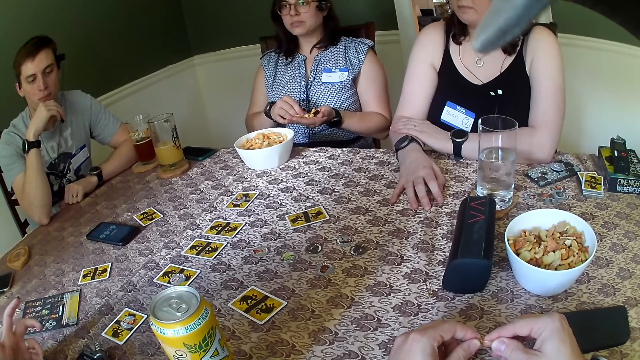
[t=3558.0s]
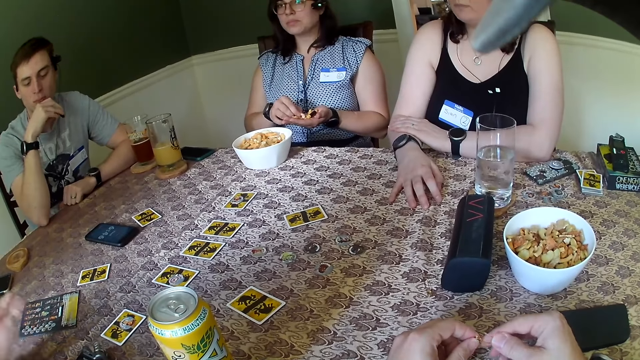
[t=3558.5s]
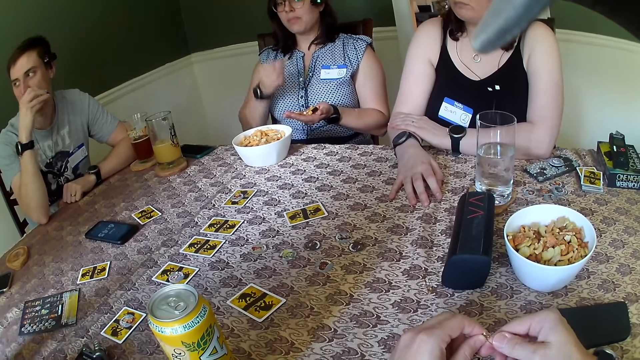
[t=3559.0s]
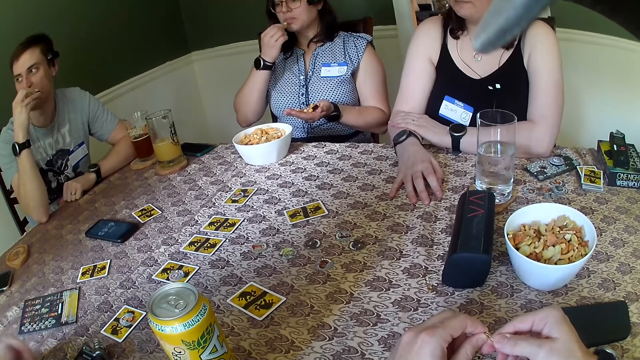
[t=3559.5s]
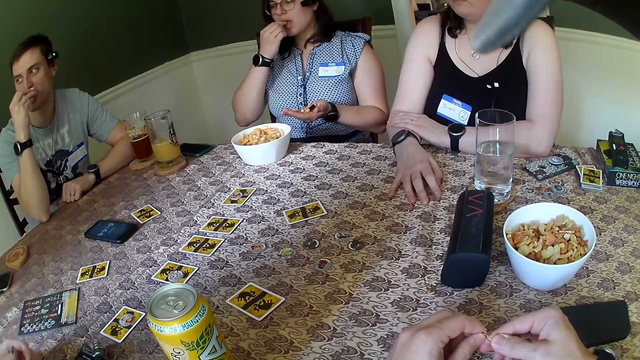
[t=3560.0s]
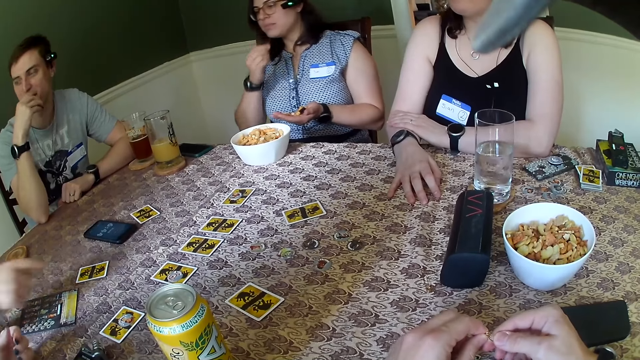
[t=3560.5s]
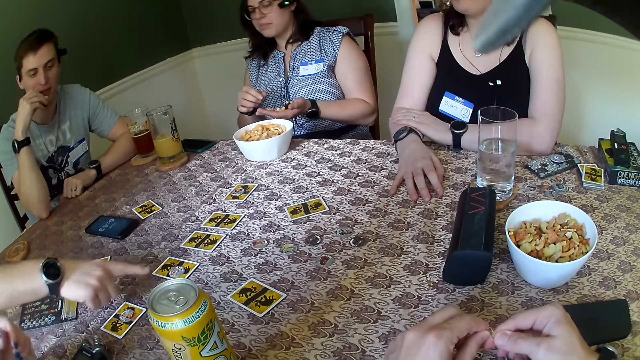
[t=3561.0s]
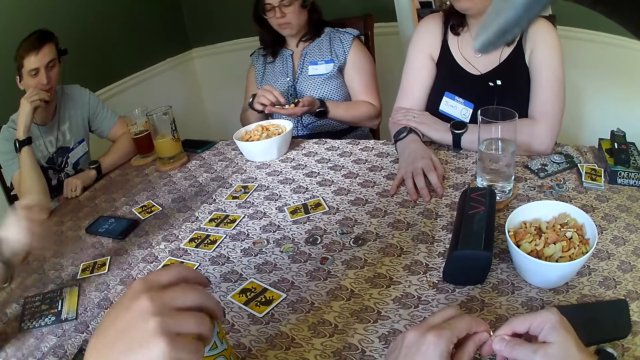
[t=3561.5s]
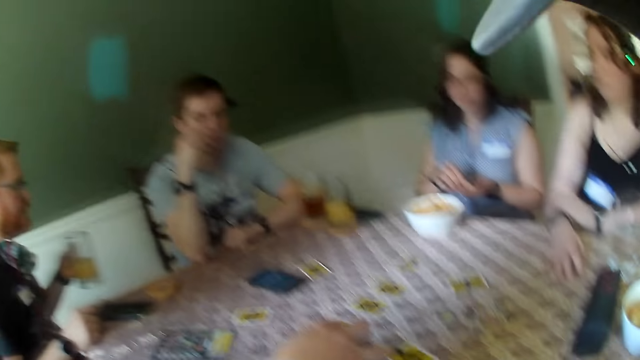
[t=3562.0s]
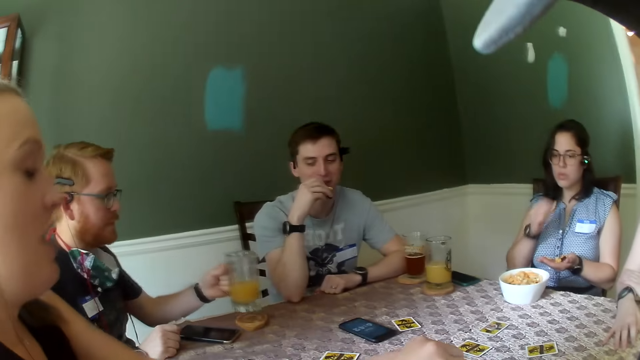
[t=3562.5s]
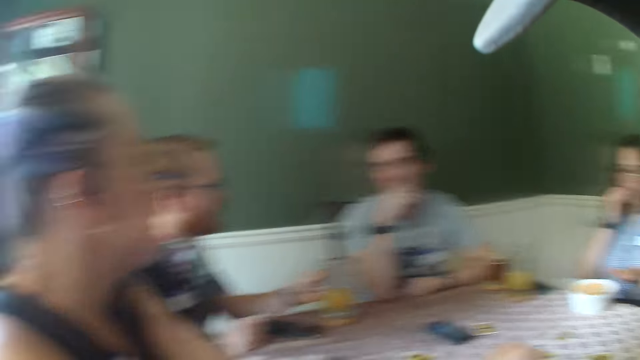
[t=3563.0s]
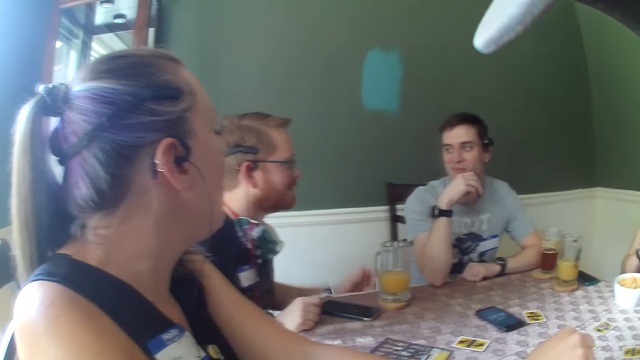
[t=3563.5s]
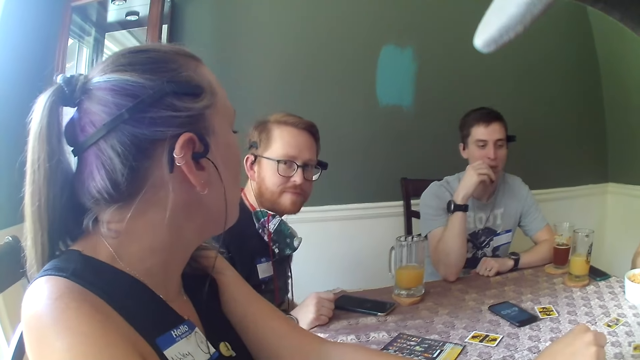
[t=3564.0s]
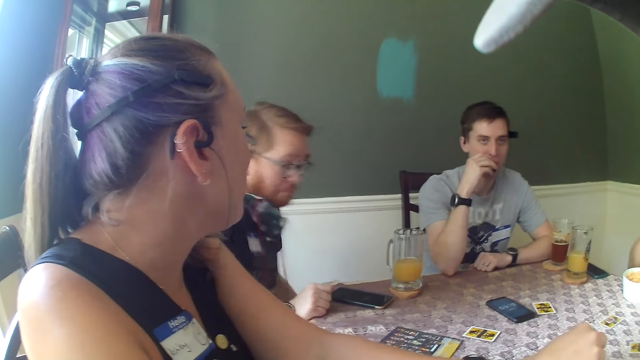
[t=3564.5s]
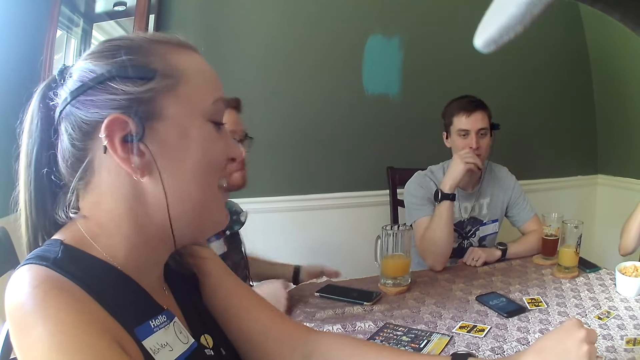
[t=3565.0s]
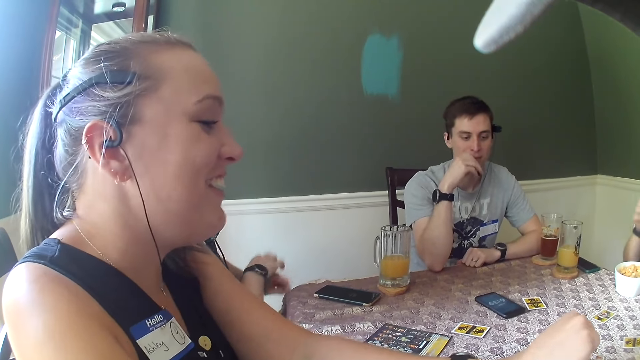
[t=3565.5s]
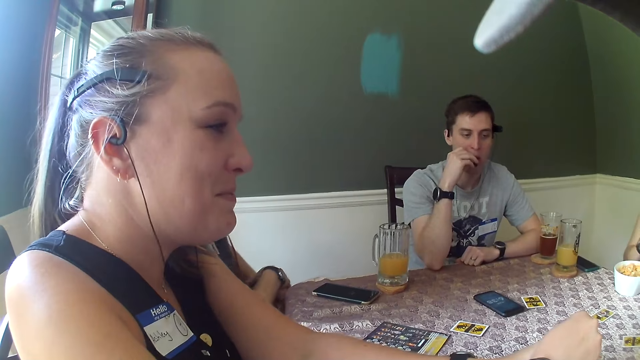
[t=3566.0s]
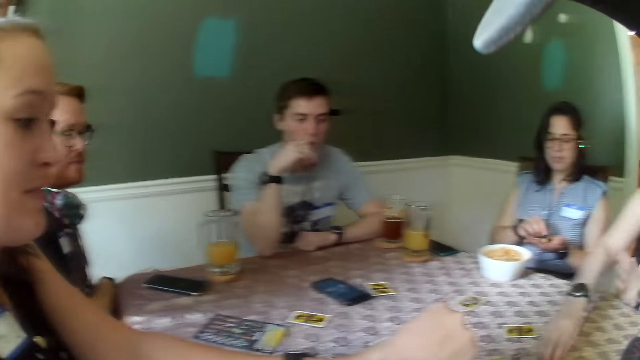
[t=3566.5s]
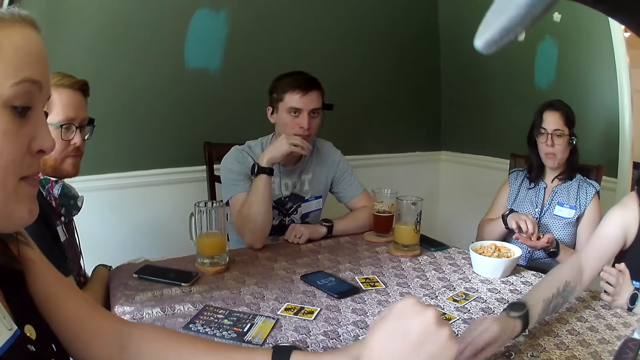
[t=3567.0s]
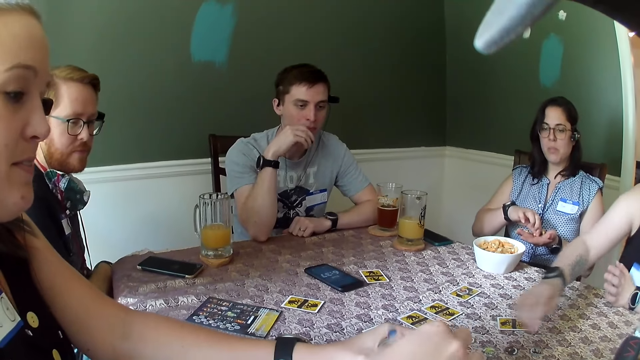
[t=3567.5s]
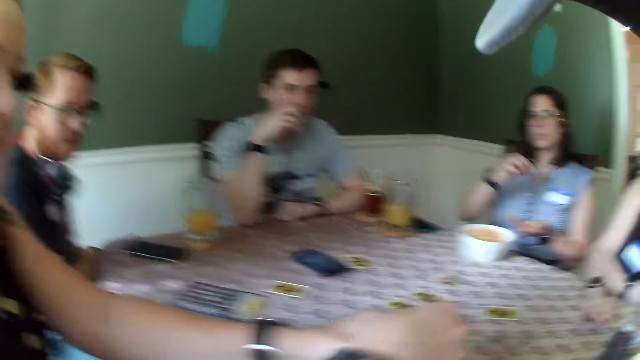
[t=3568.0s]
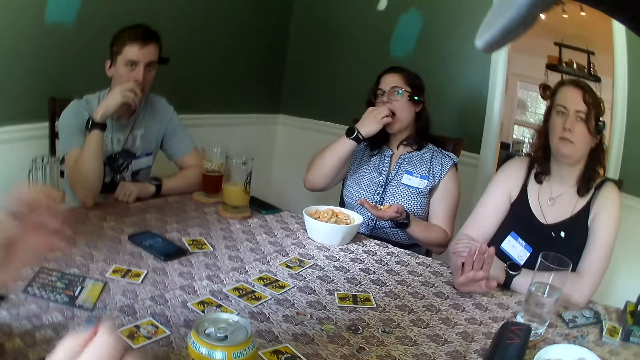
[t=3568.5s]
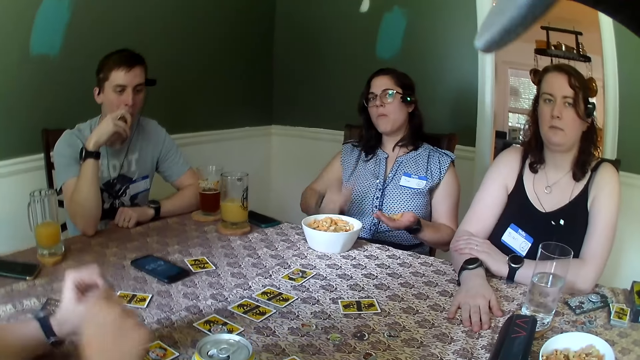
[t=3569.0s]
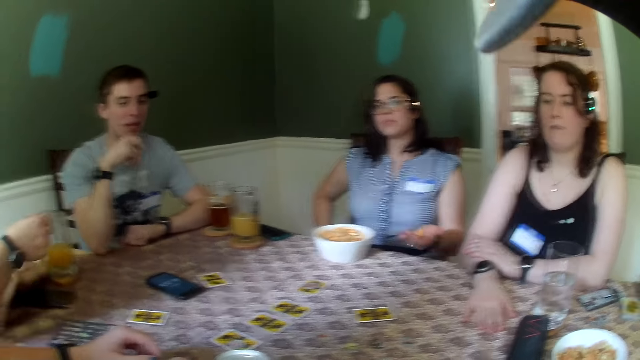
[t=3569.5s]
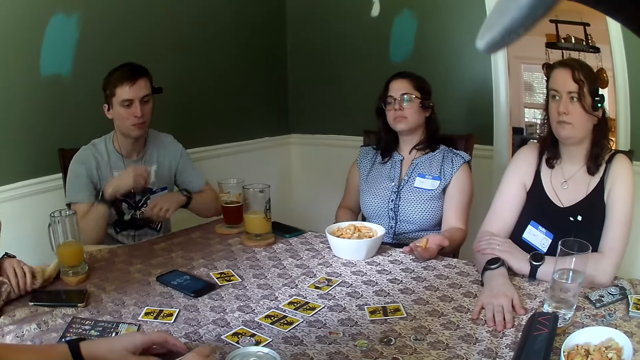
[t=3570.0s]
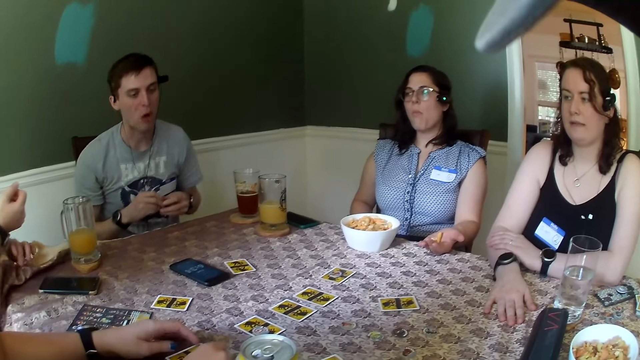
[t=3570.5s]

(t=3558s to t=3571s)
A woman eats a chinchin from her left hand with her right hand. A man gestures his finger. Another woman touches a can of juice with her right hand. The camera wearer holds a can. The first woman eats a chinchin from her left hand with her right hand. The man places a glass of juice on the table with his left hand. Another man eats a chinchin with his right hand. The first man holds his hand. A third woman moves a coin on the table with her right hand. The first woman picks snacks from her right hand. The third woman pulls her hand off the card. The first woman eats a chinchin from her left hand with her right hand.

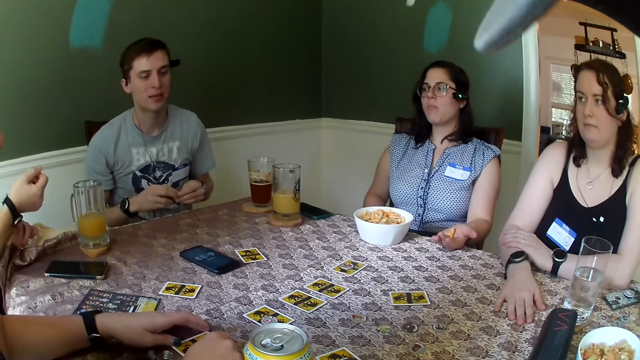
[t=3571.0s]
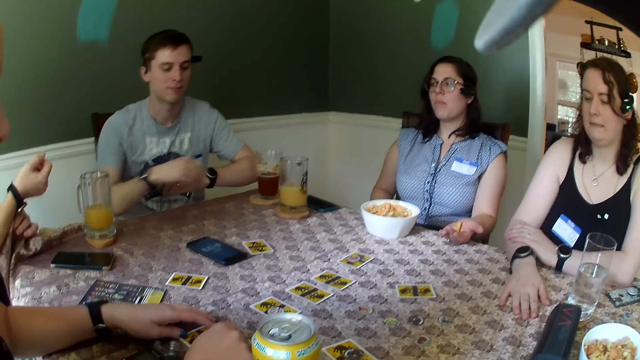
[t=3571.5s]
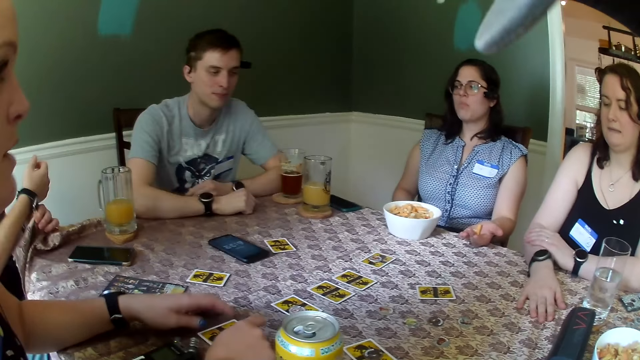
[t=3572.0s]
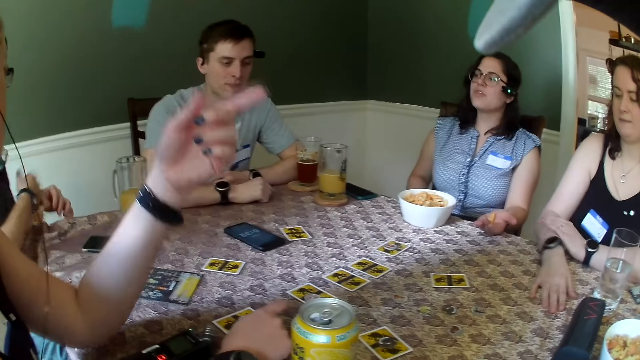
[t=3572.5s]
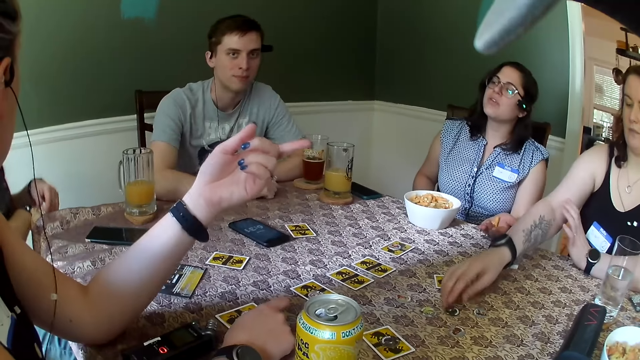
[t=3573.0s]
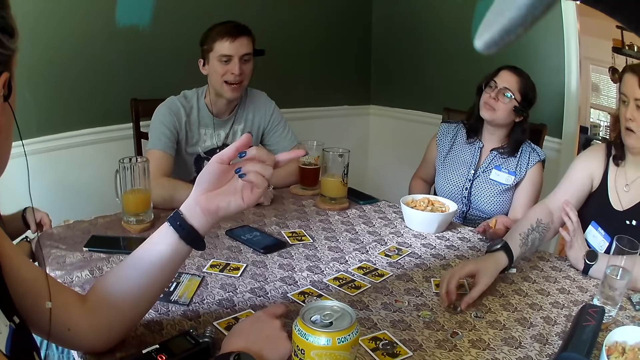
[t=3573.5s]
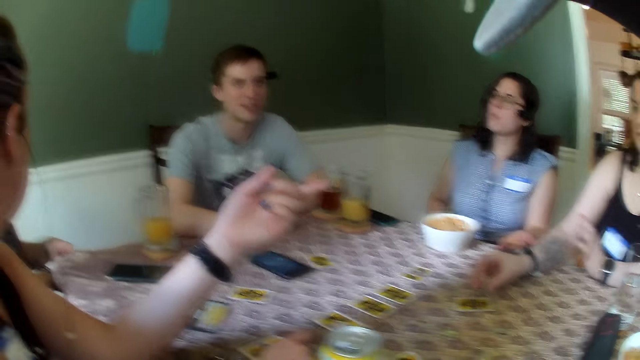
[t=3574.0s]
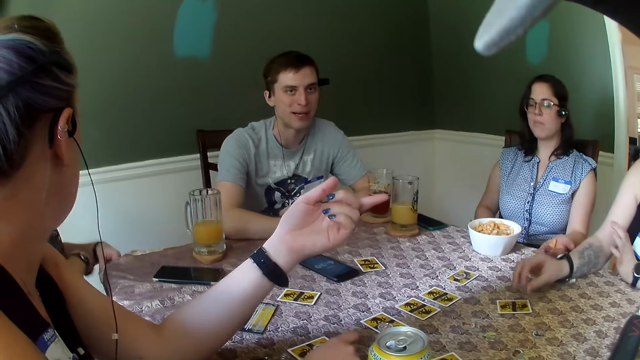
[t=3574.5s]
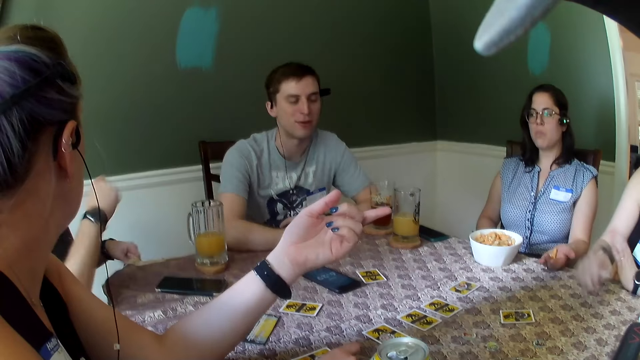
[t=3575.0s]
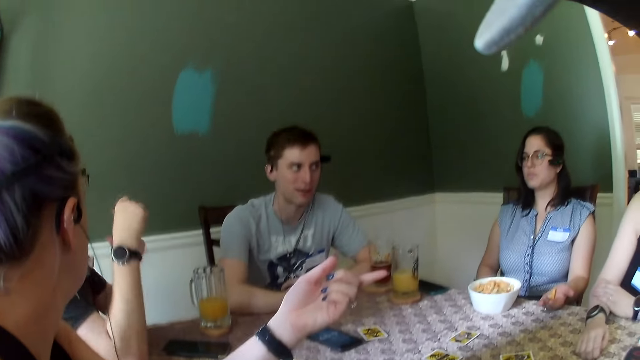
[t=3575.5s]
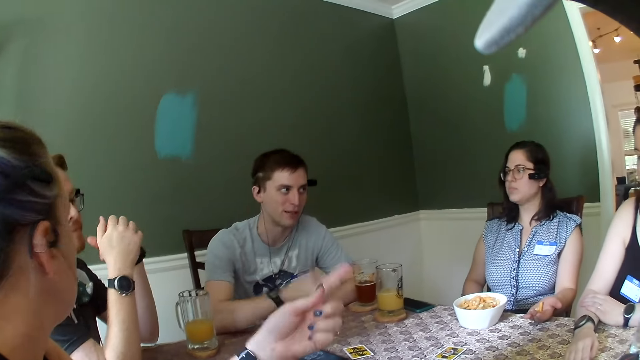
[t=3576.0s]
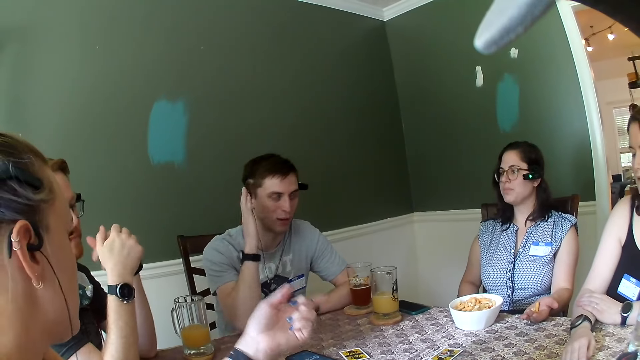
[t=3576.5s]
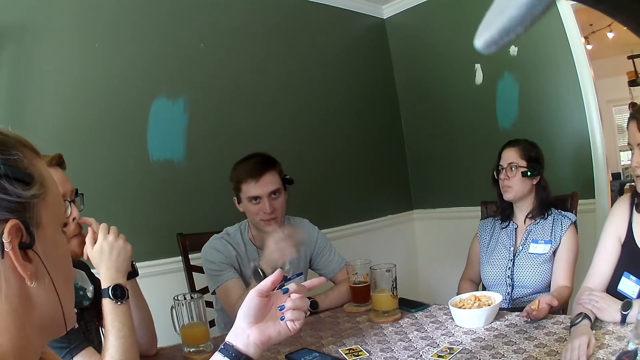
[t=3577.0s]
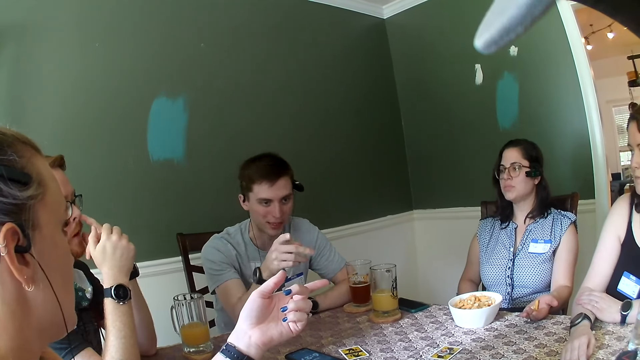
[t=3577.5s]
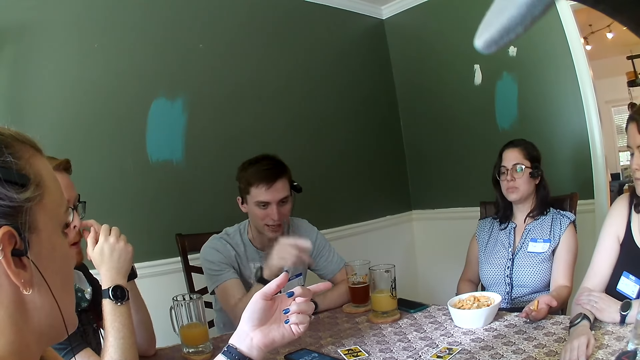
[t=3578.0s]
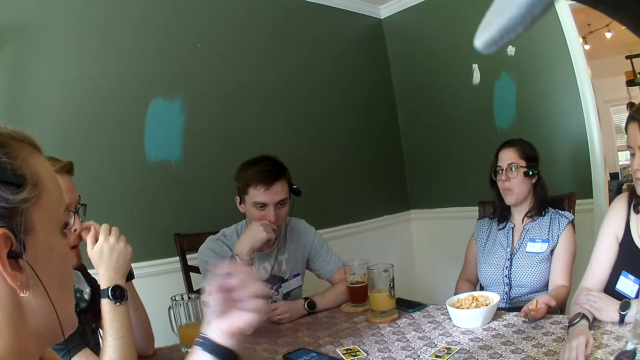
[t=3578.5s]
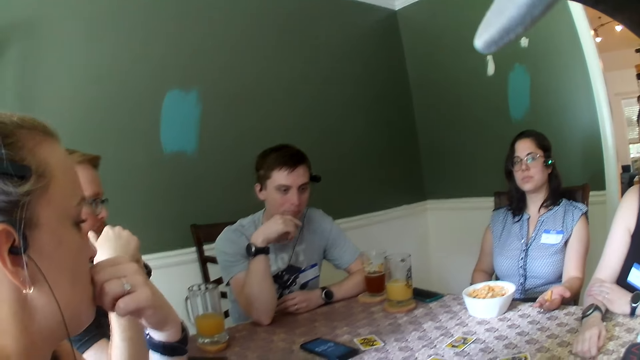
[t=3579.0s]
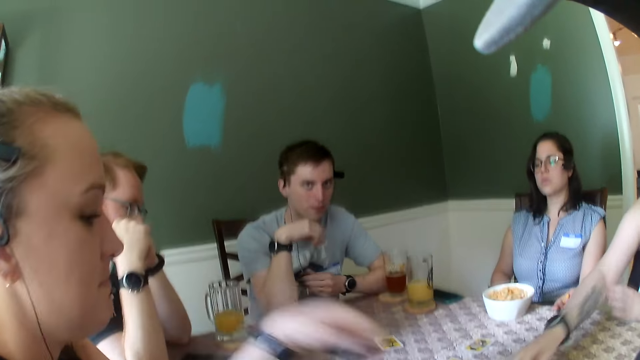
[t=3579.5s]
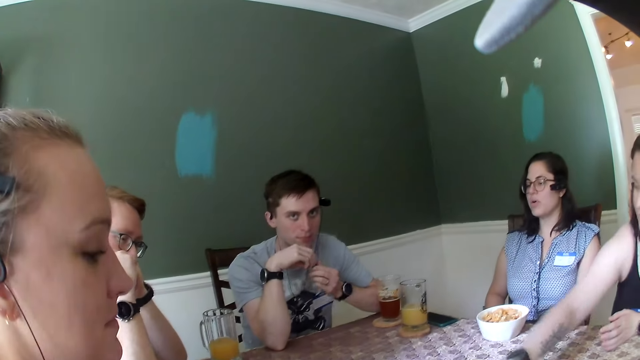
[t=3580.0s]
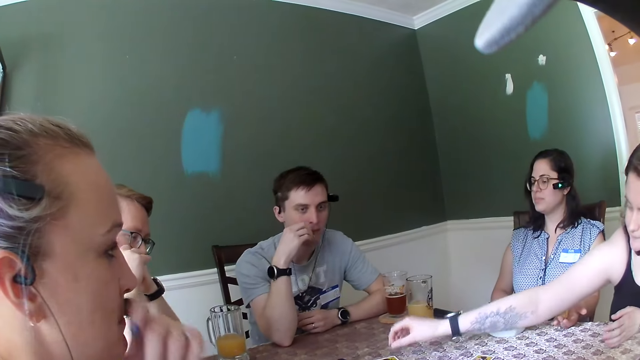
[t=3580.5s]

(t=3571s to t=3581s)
A man puts his hands on the table. A woman points her left hand to another woman. The first woman gestures her hand. The other woman moves a coin on the table with her right hand. She picks up a token and puts the token on the card. Another man shakes his hand. The first man gestures with his right hand. The second man touches his face with his left hand. The first man holds his ear. The first woman holds her mouth and pulls her hand off the mouth. The other woman moves a card on the table with her right hand.
